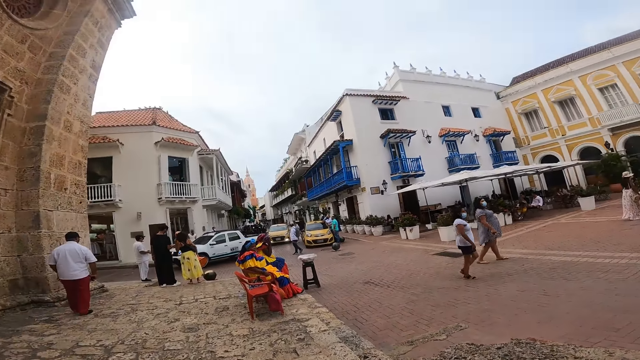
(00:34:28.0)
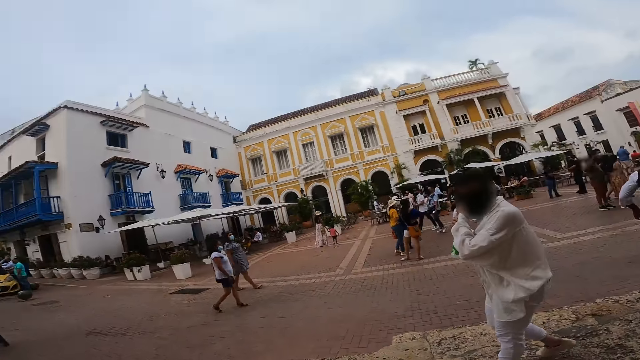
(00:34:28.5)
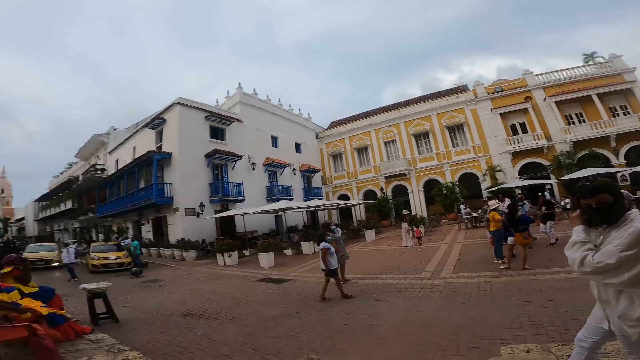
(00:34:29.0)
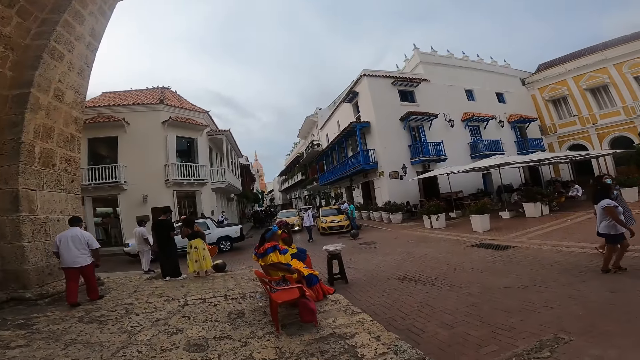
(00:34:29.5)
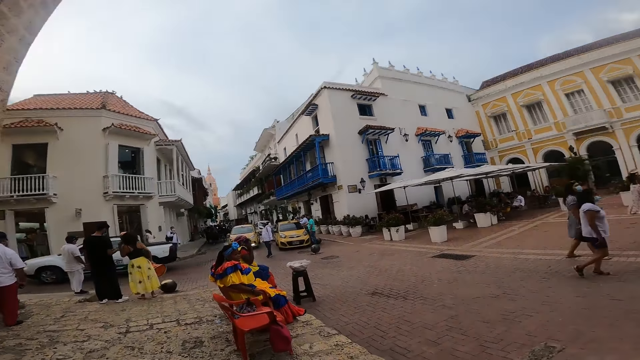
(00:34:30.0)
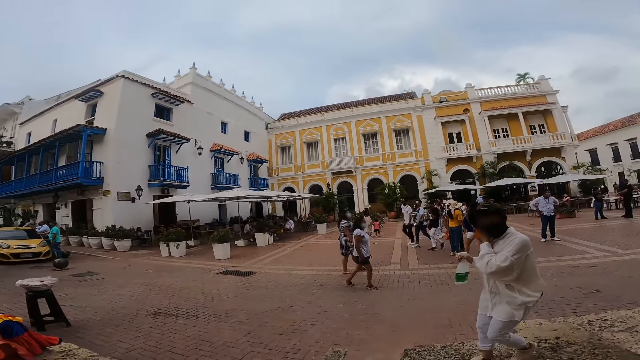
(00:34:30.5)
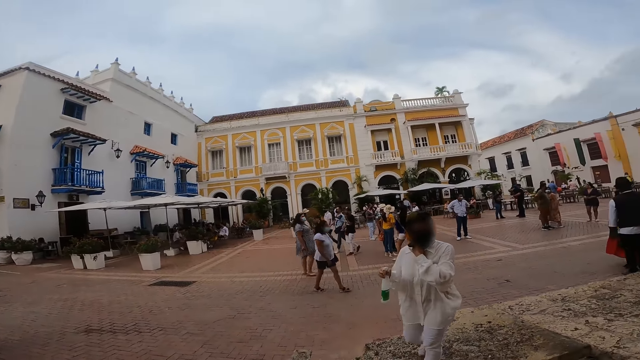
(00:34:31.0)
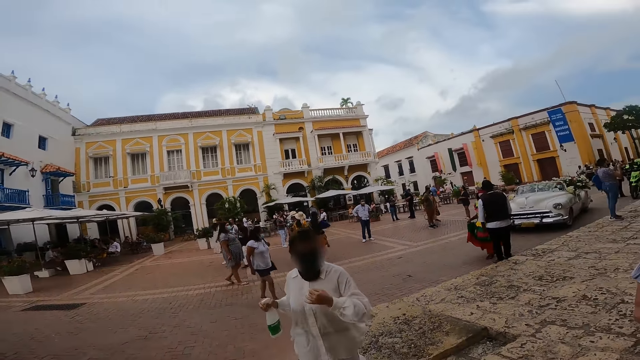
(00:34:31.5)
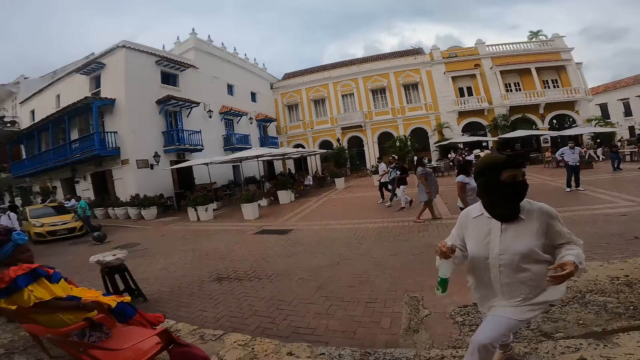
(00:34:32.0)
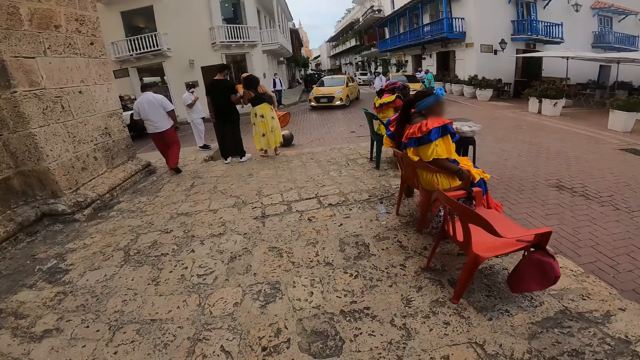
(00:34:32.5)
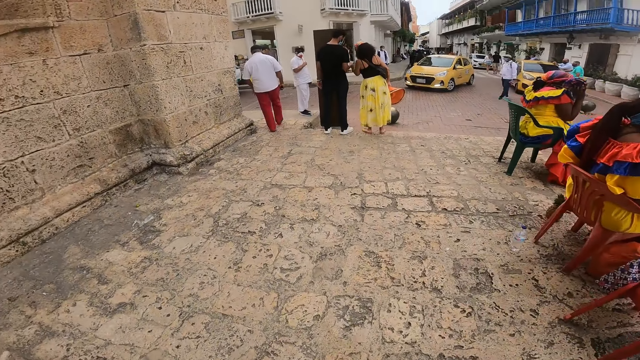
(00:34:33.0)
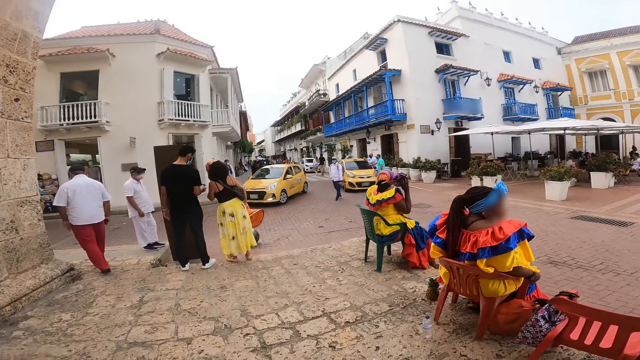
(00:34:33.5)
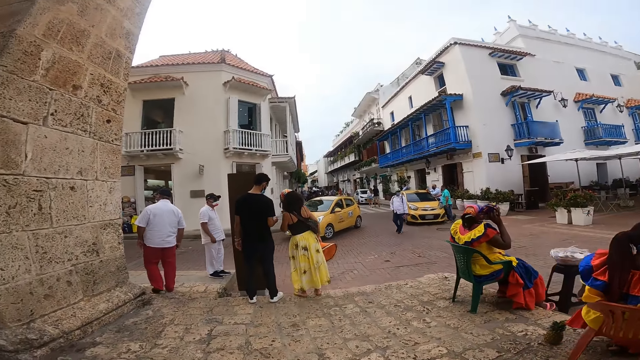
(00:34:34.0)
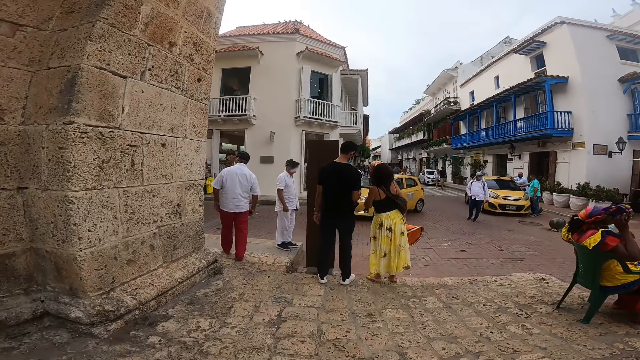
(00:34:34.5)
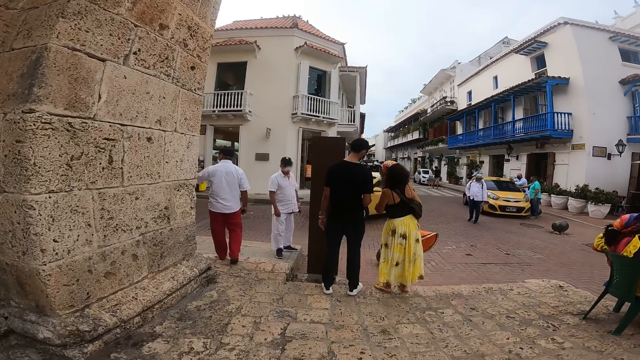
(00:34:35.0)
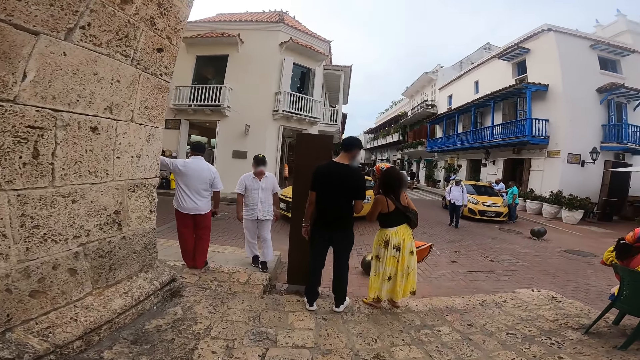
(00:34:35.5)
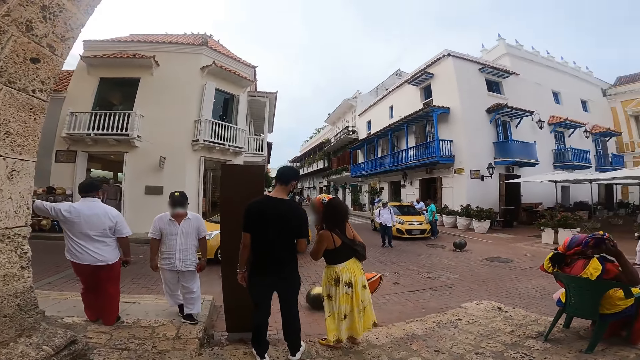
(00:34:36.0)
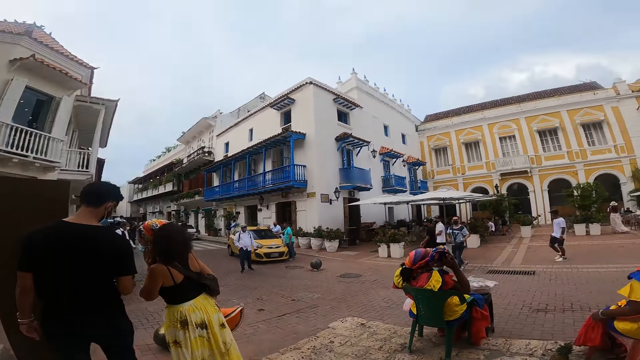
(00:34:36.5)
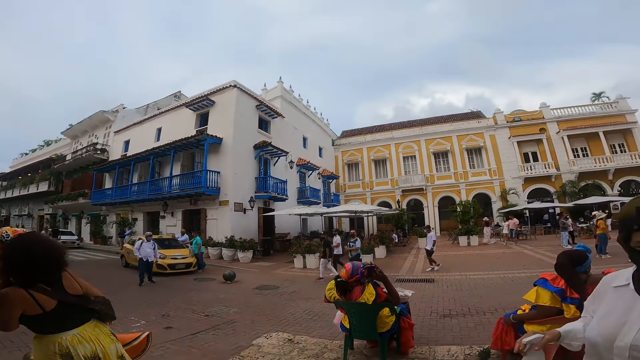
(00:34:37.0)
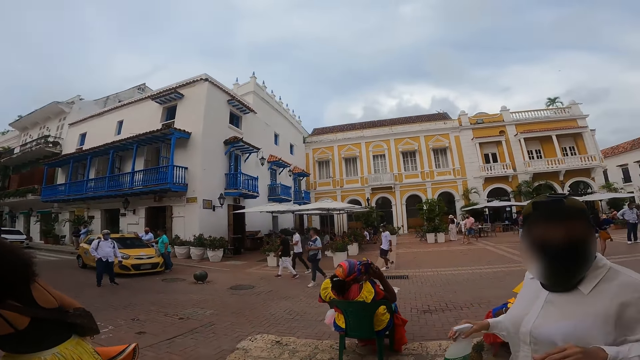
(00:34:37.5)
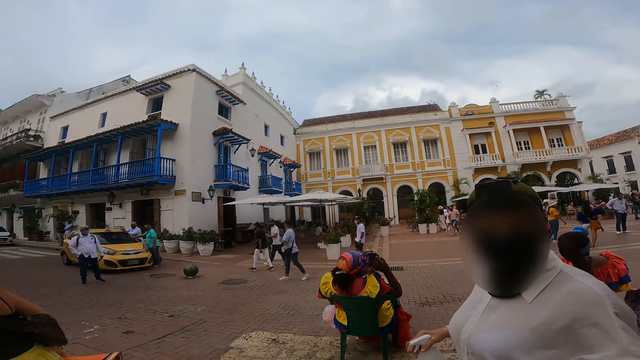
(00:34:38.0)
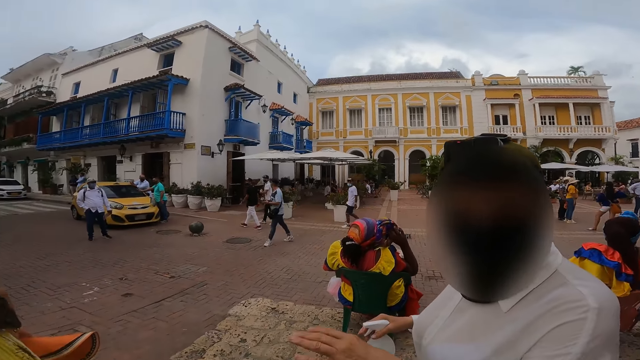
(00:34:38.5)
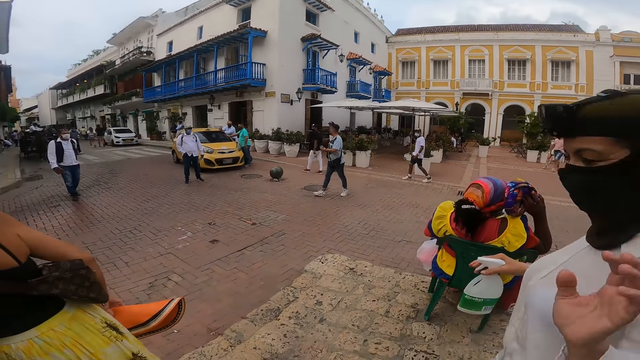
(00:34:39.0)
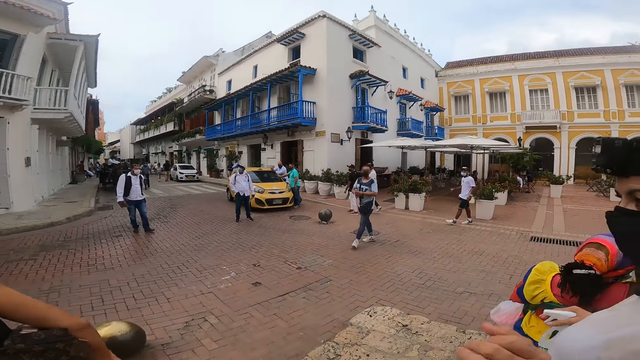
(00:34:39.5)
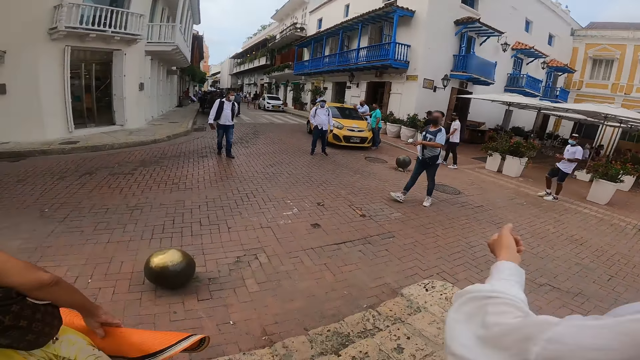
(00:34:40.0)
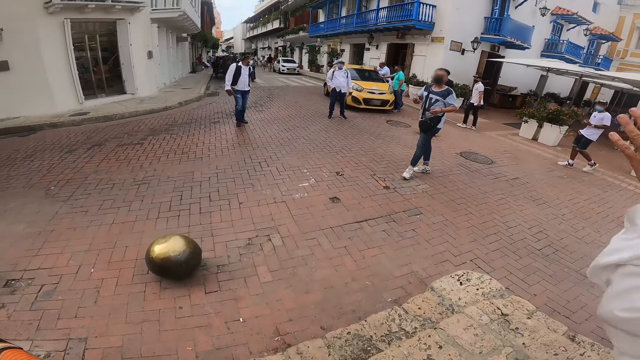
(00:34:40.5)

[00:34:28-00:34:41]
The camera wearer looks around the road. They walk on the pathway. The woman interacts with the camera wearer. The camera wearer looks at the woman.

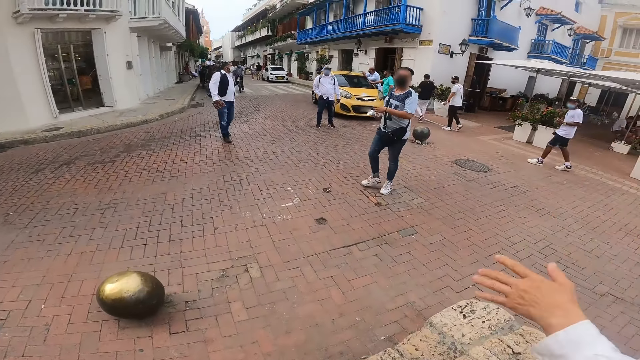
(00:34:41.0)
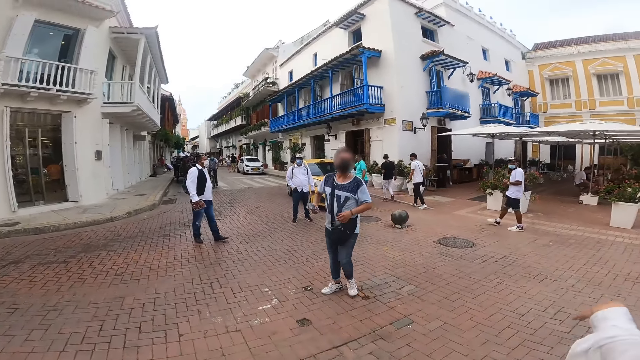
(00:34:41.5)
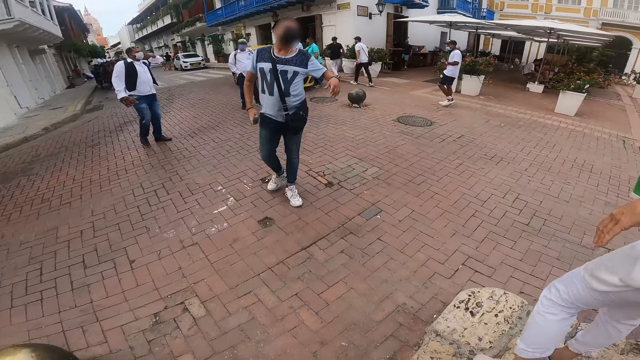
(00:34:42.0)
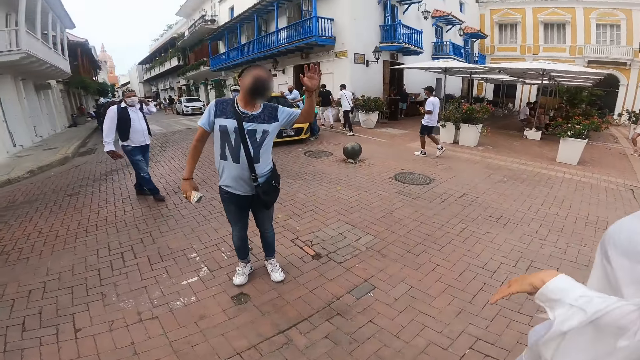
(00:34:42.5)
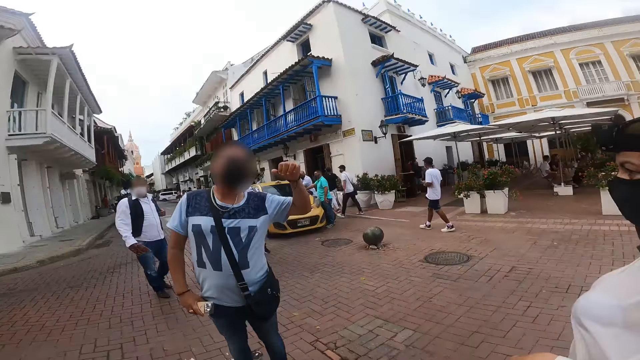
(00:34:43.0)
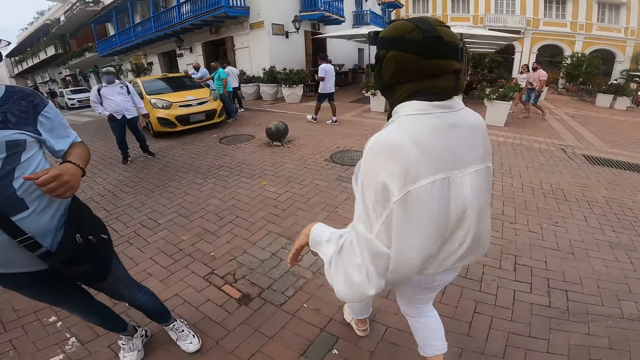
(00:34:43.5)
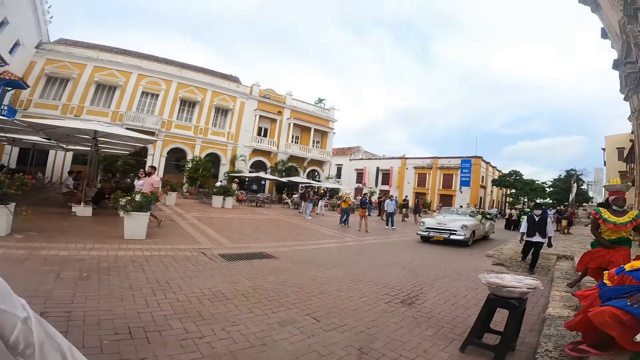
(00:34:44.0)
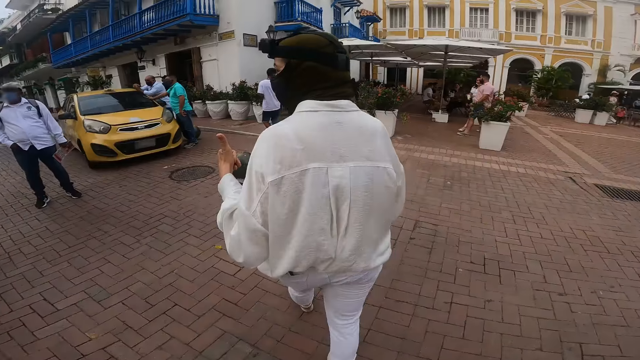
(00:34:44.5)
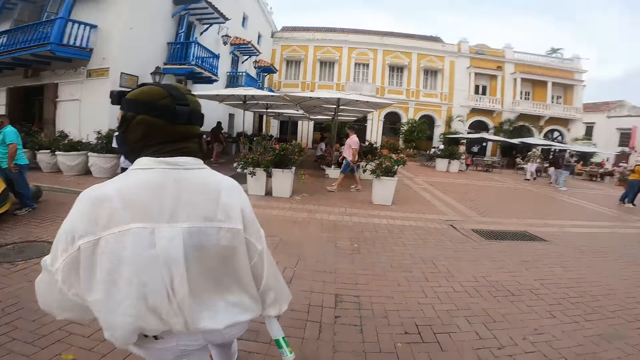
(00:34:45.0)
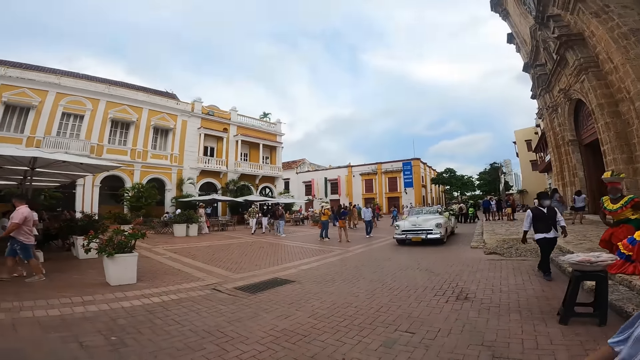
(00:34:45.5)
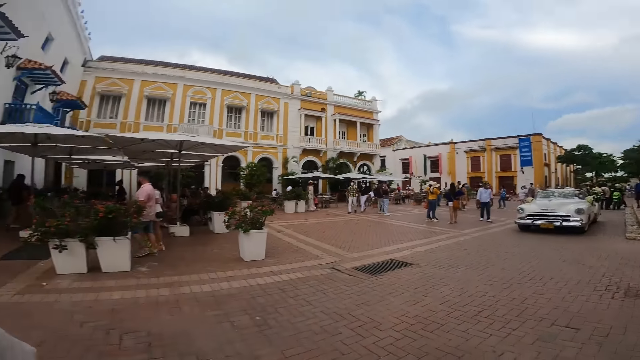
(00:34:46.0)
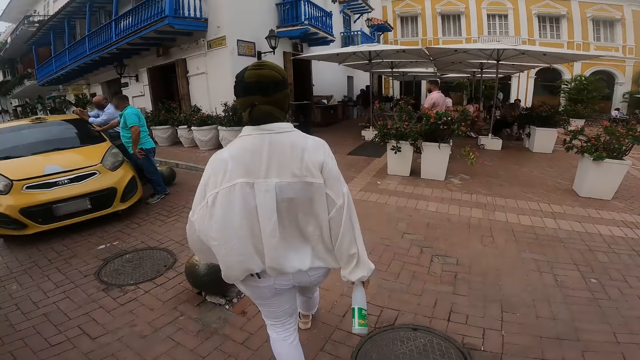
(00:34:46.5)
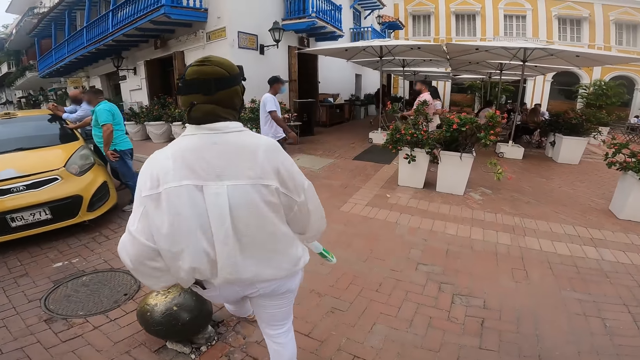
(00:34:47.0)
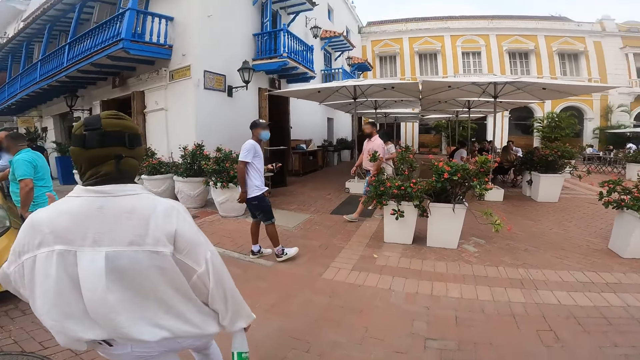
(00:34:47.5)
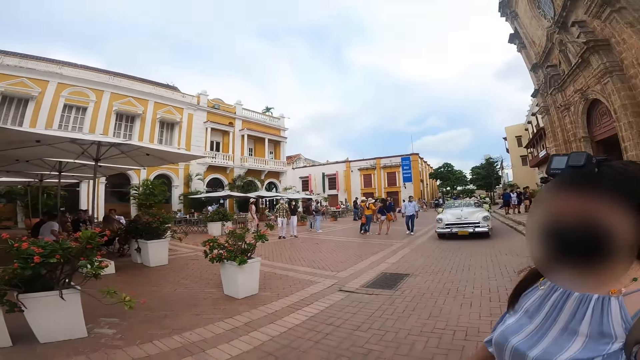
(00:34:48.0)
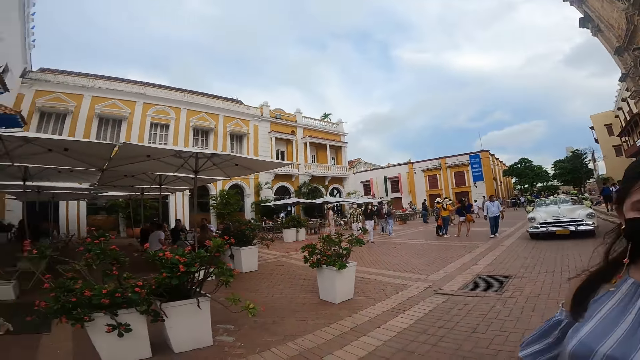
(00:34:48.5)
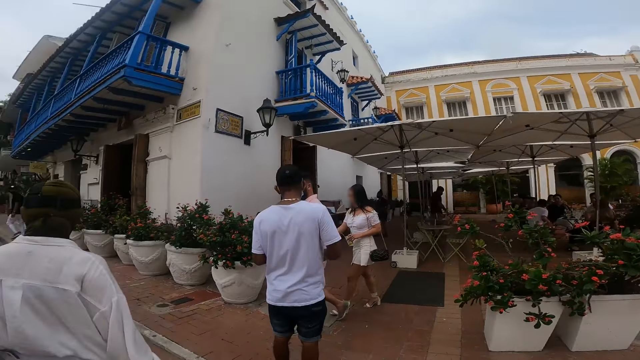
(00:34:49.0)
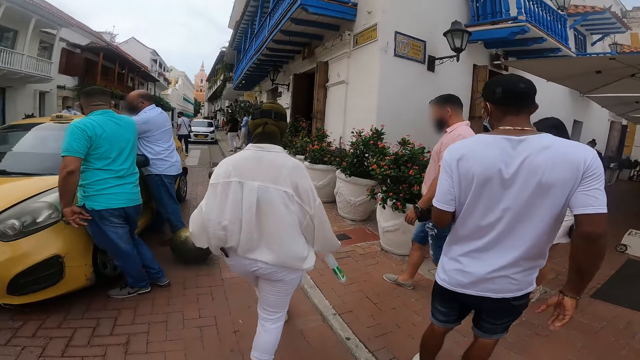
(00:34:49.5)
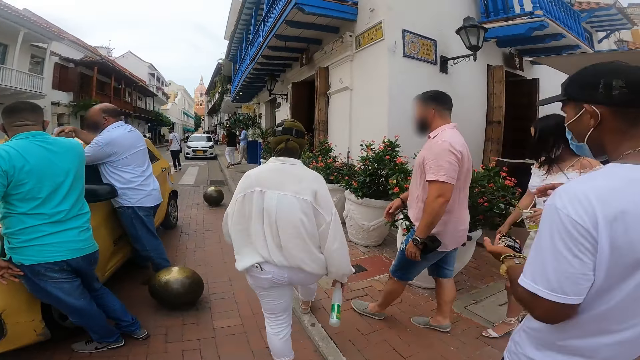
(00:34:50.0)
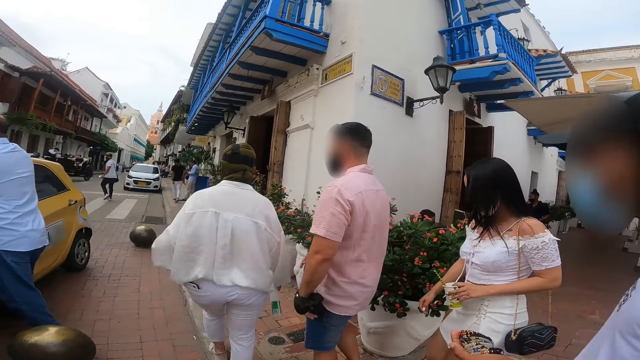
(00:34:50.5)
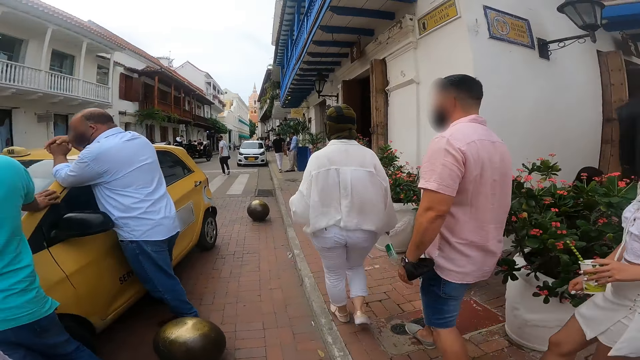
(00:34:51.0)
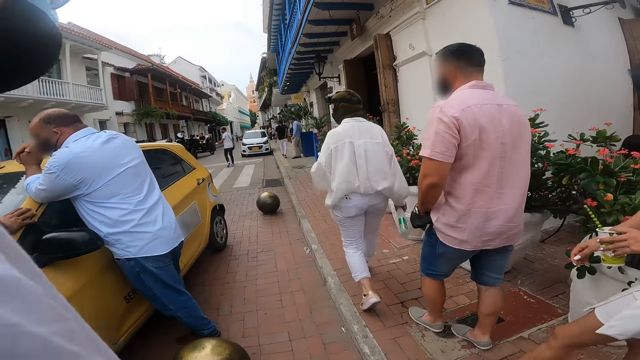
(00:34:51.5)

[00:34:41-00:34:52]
The camera wearer crosses a road with the group of people. They look around the road.
